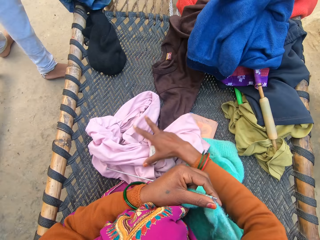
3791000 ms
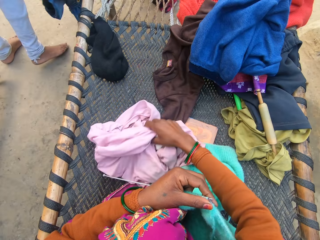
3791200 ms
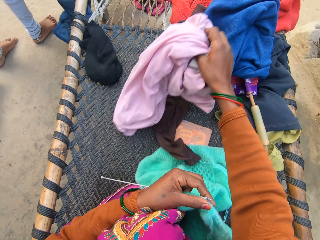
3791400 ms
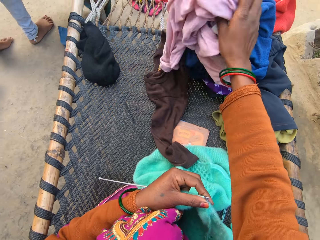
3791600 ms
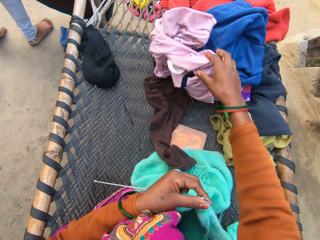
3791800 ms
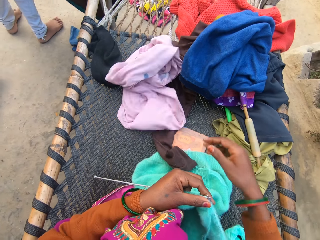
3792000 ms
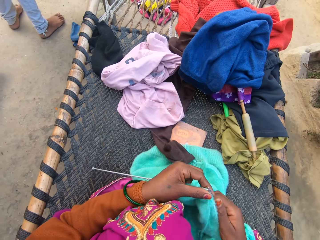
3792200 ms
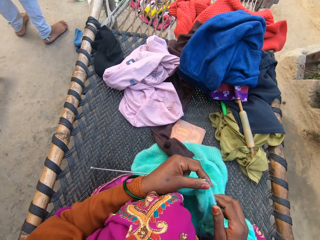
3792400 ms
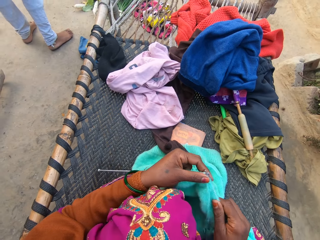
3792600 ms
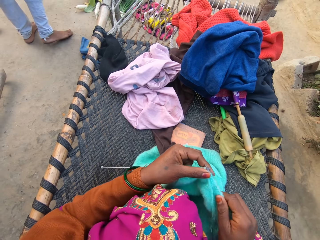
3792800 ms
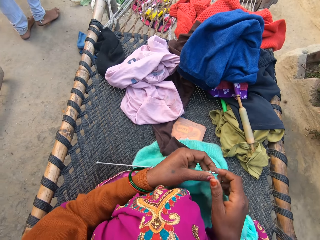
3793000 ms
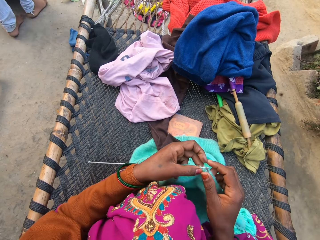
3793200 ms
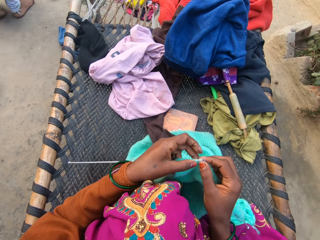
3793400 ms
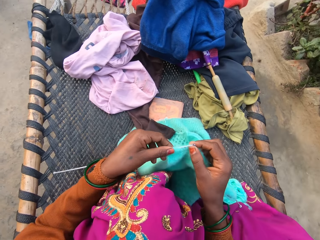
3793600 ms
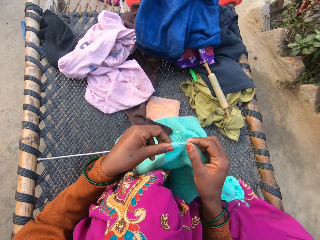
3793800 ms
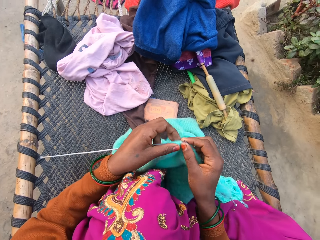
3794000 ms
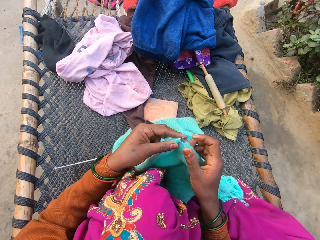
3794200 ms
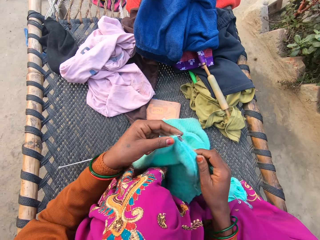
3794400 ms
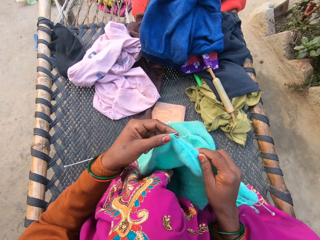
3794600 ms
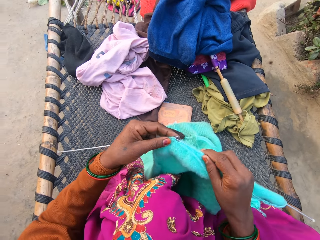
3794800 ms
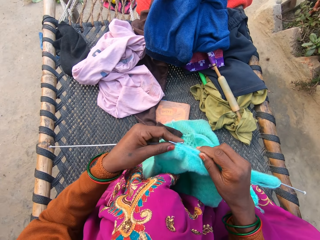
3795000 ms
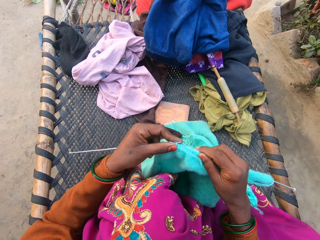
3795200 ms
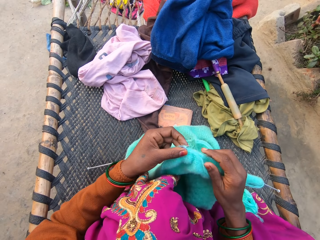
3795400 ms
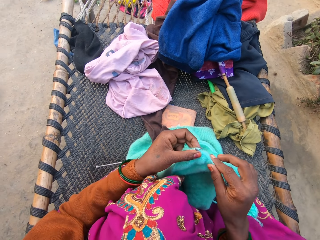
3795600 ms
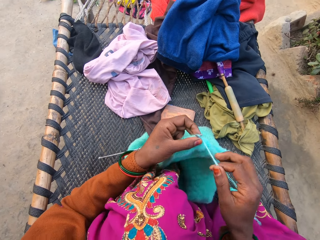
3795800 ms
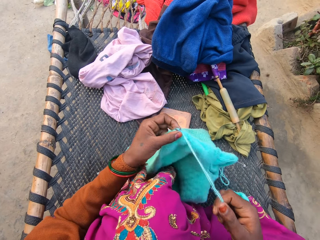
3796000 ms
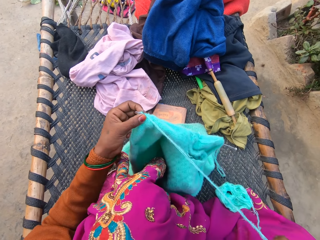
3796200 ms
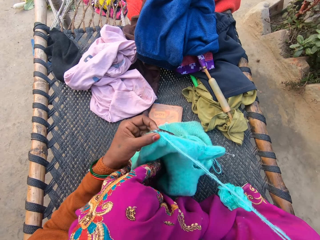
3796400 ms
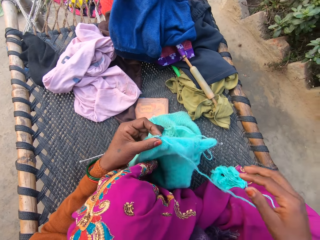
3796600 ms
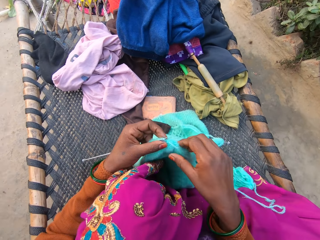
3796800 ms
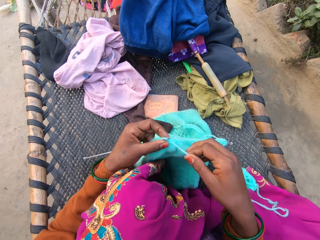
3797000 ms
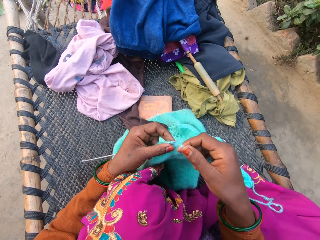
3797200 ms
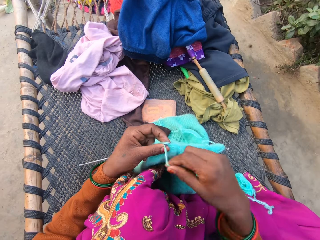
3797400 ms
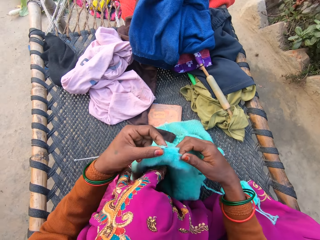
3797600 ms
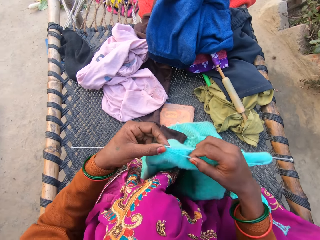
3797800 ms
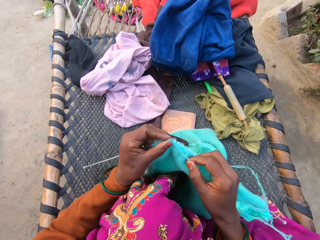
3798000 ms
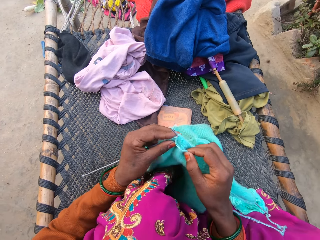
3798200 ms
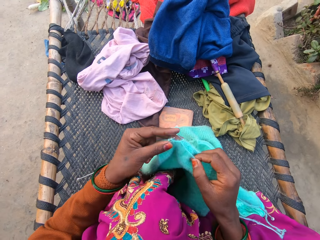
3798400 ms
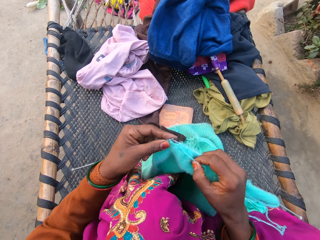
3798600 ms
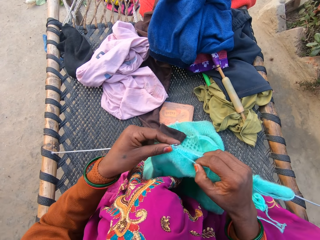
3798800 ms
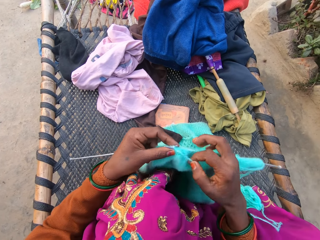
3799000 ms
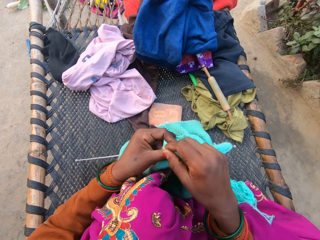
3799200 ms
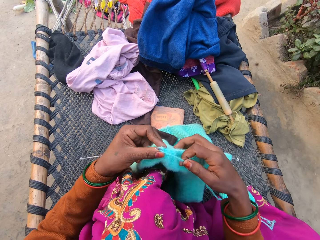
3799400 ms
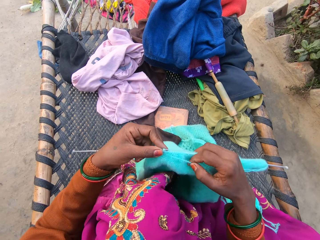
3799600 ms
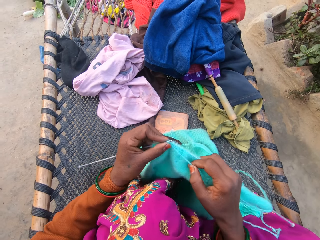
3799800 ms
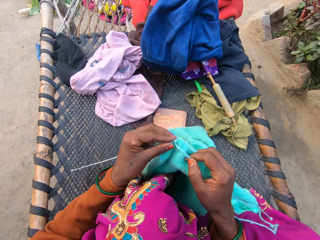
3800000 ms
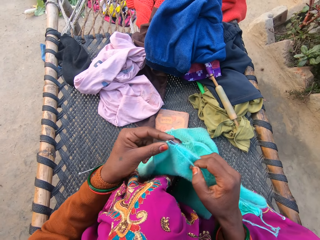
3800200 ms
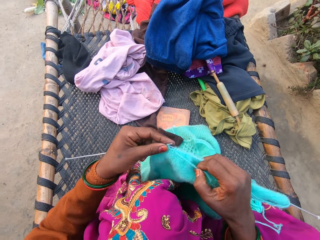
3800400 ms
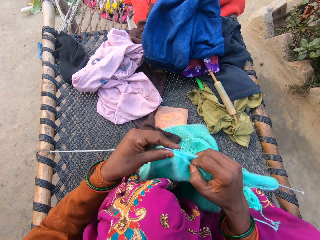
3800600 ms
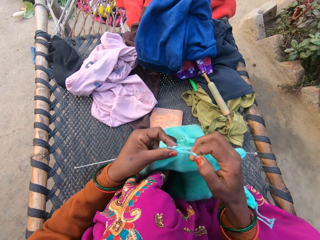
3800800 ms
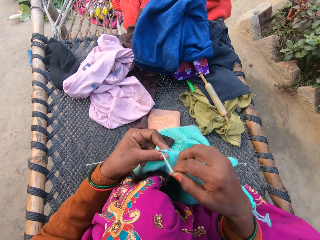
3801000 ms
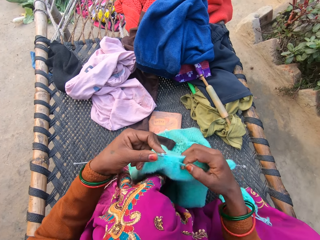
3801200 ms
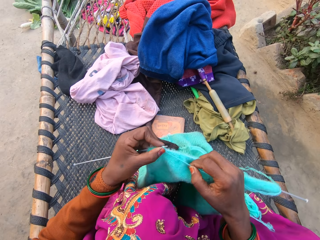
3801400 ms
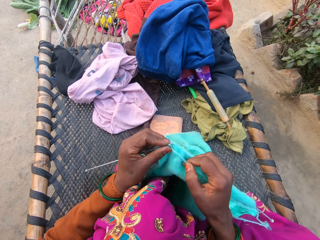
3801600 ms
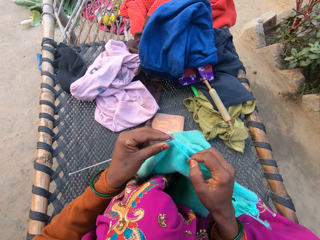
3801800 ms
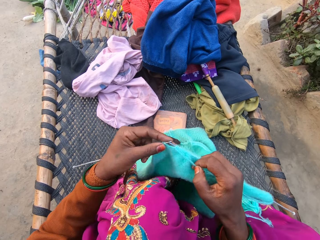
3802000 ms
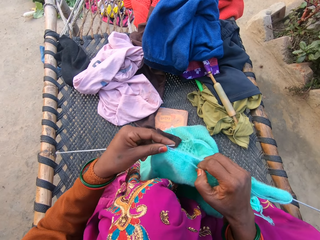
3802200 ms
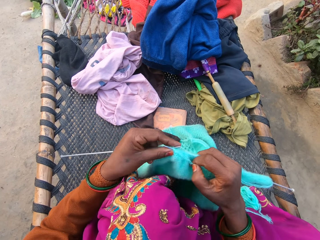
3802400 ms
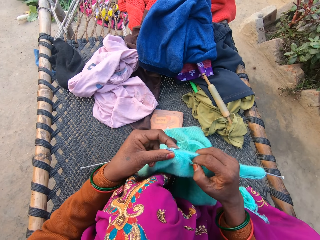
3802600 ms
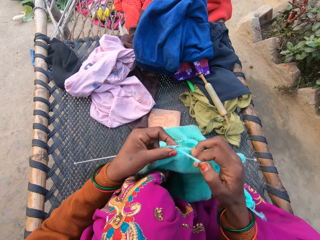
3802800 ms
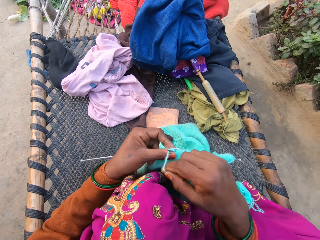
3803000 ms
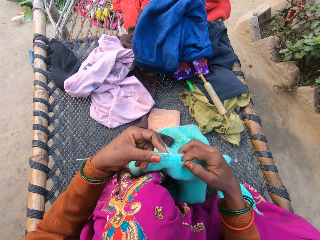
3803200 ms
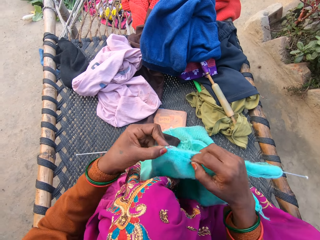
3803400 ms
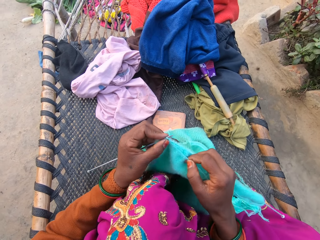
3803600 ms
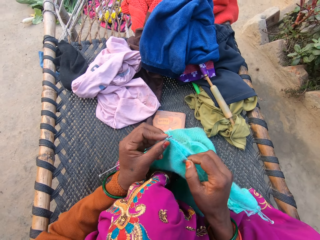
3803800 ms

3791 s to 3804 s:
The camera wearer drops the cloths. The woman walks away from the mat carrying a blanket. The camera wearer picks up a cloth and drops the cloth on a bed. They hold a fabric. They knit the sweater with a pair of knitting needles and wool in both hands. They touch the fabric. They weave the fabric. They pull a string. They interact with the woman. They weave the fabric.

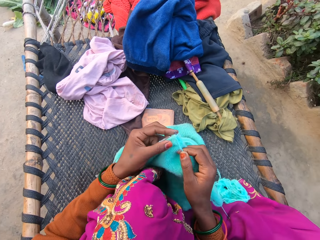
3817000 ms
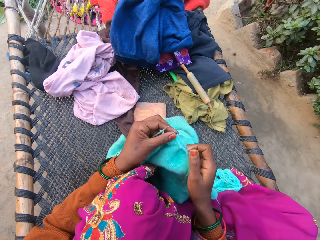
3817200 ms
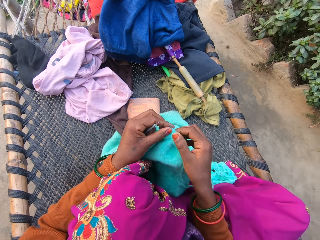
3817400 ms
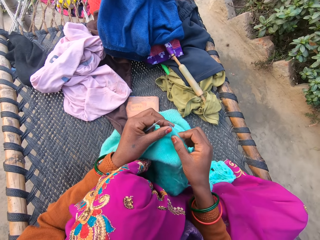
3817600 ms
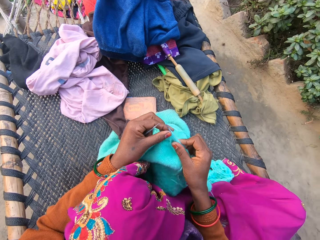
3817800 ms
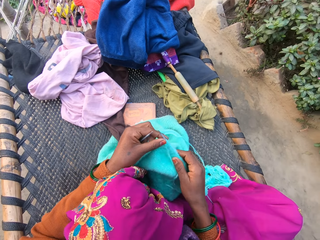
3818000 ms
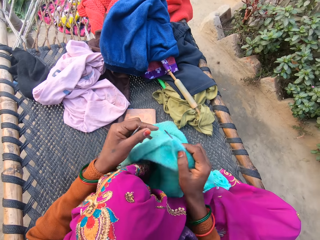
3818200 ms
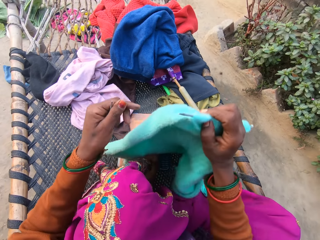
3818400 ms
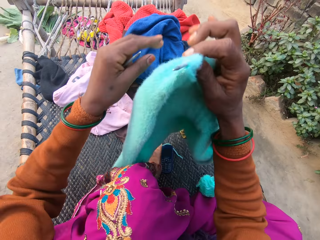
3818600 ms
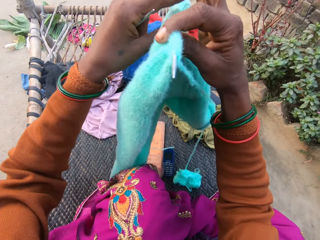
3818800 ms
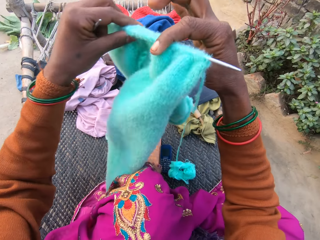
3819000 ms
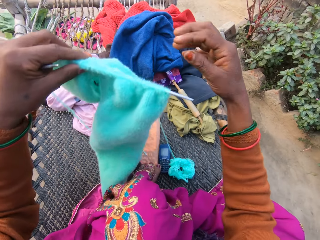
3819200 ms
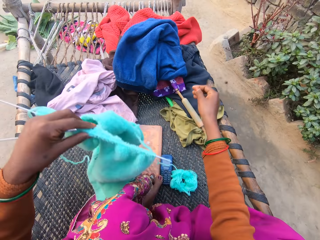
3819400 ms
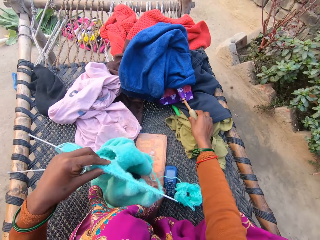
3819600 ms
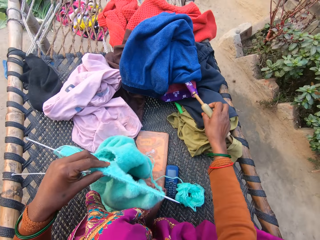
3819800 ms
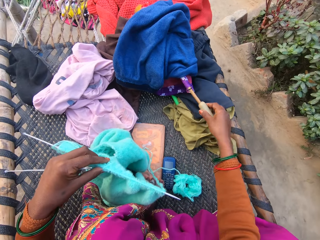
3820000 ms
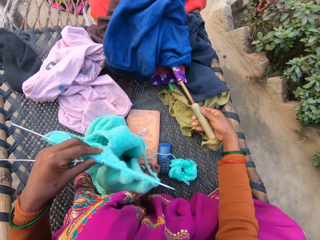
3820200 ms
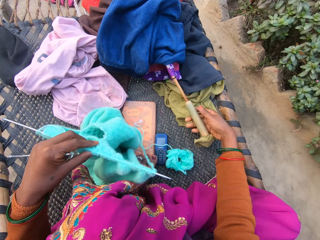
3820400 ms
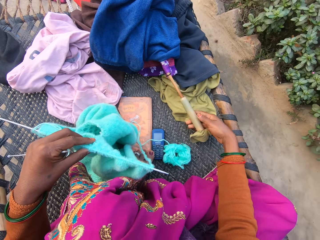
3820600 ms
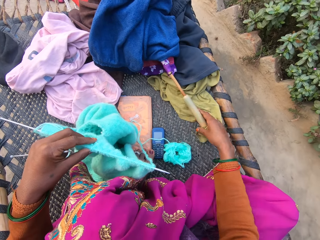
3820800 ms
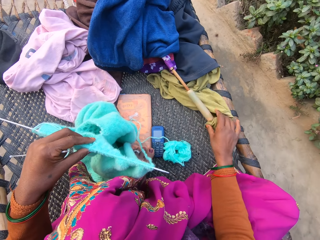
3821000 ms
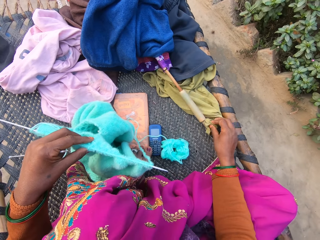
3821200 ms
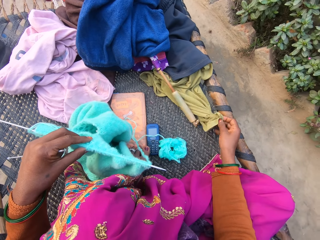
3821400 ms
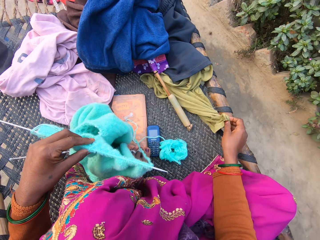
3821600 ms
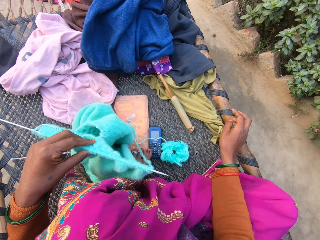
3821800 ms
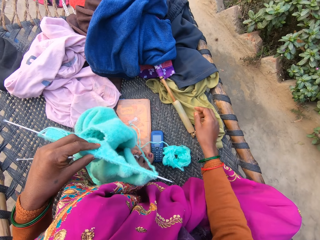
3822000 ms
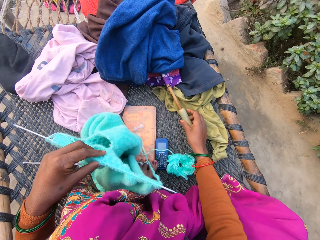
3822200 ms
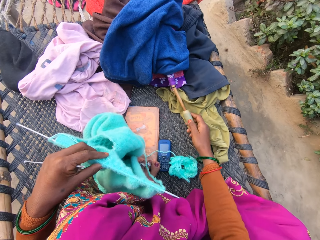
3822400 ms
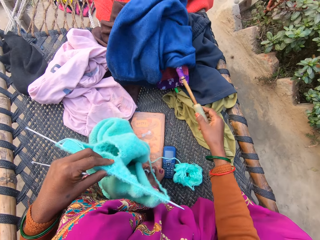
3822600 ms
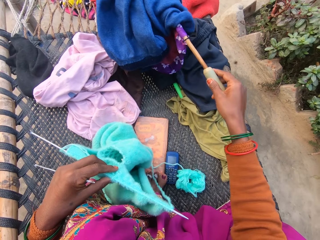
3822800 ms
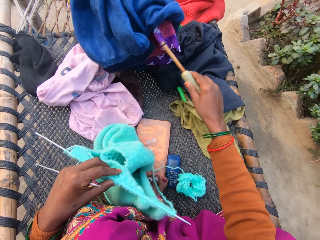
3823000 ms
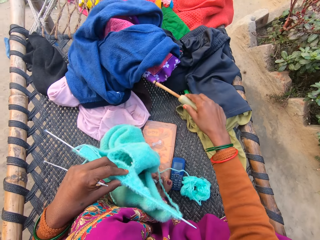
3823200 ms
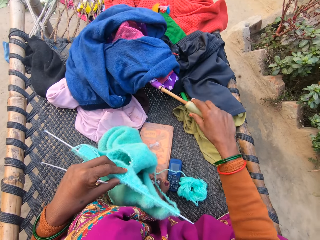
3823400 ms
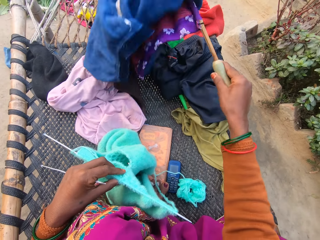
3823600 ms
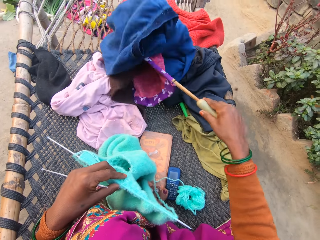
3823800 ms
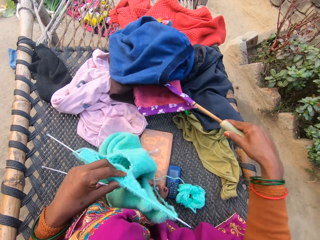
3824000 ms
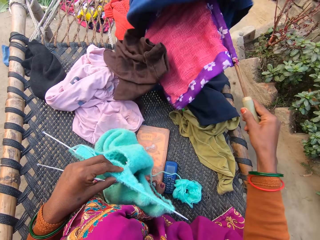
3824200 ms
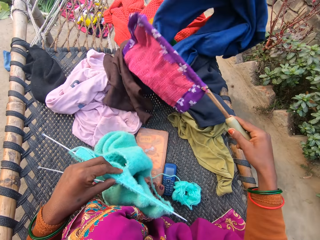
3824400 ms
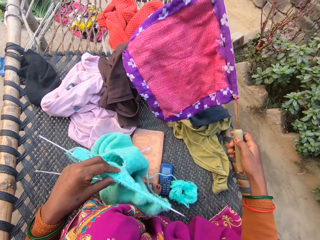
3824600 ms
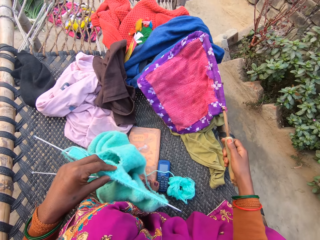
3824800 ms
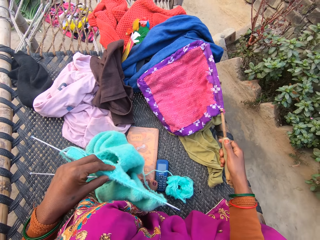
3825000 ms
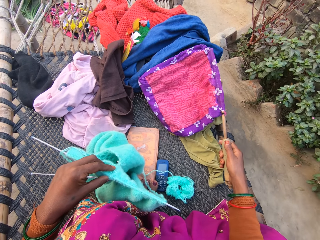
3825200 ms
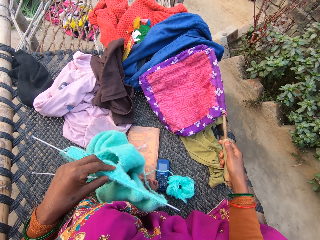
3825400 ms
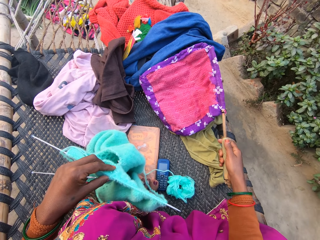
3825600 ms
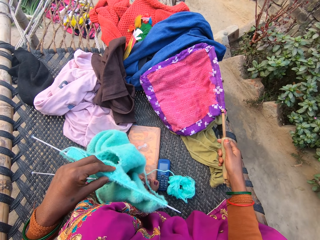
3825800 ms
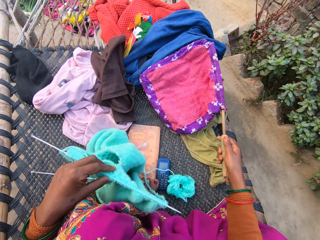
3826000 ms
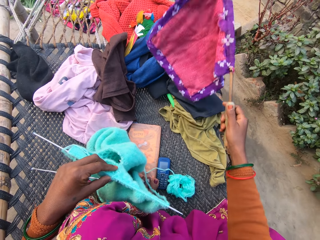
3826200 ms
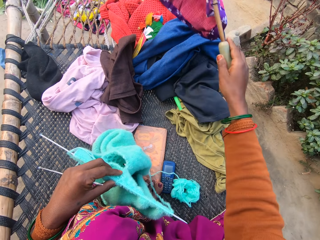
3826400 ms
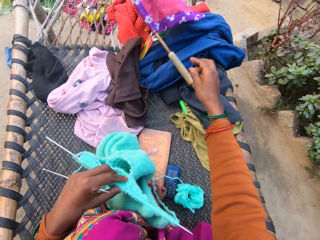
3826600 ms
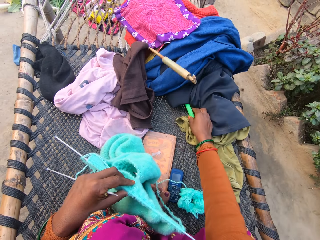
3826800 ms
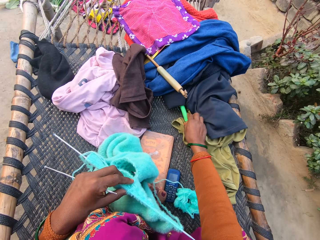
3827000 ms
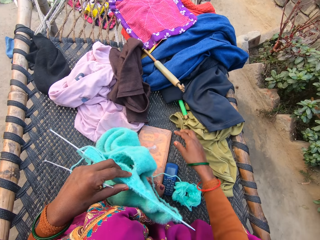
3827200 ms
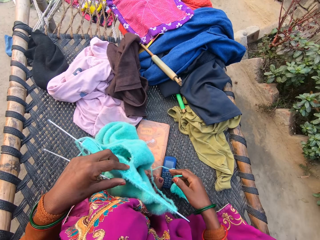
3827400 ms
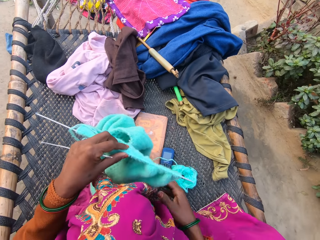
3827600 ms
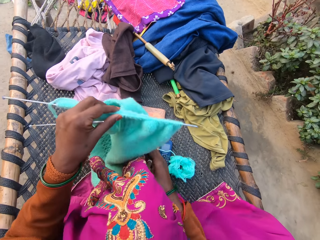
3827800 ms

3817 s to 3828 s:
The camera wearer adjusts the sweater in both hands. She raises a fabric. She turns the fabric. She holds a hand fan on the mat with her right hand. She drops the fabric. She picks up something. She adjusts a piece of cloth on the mat with her right hand. She touches the cloth. She picks up the hand fan from the mat with her right hand. She flings the piece of cloth from the hand fan in her right hand. She drops cloths. She holds something. She drops the hand fan on the mat with her right hand.
